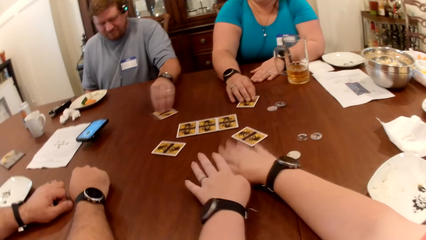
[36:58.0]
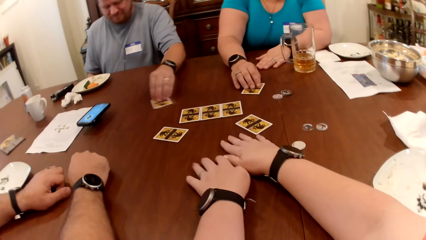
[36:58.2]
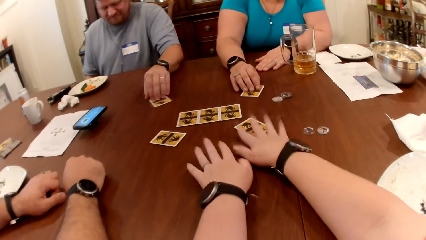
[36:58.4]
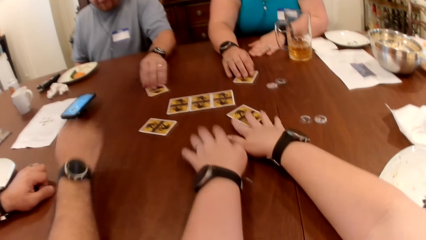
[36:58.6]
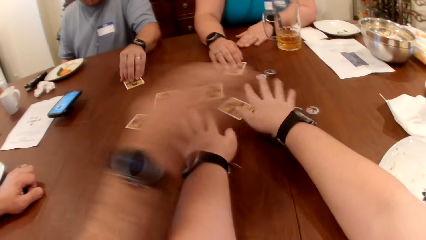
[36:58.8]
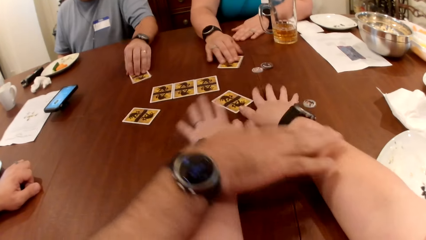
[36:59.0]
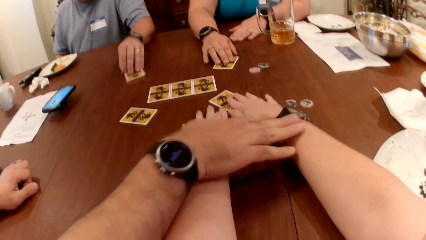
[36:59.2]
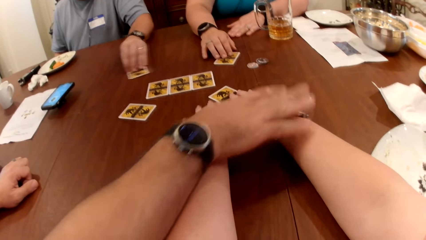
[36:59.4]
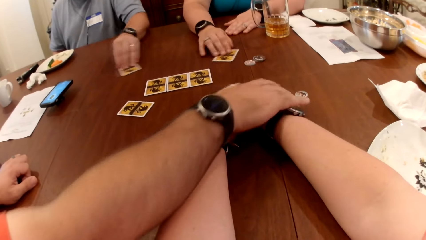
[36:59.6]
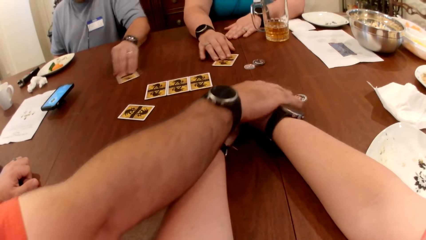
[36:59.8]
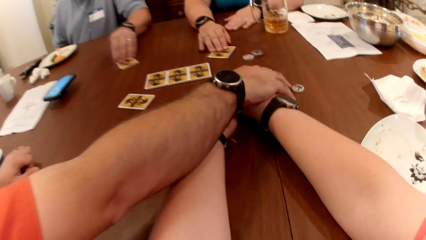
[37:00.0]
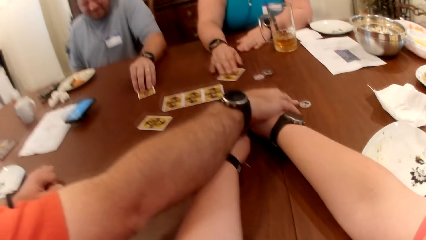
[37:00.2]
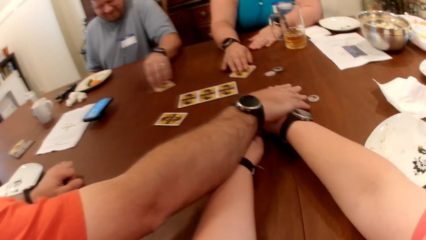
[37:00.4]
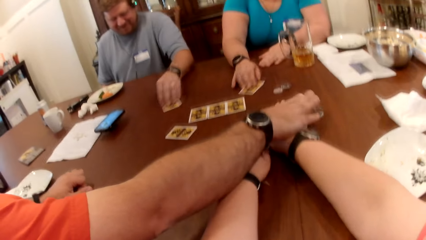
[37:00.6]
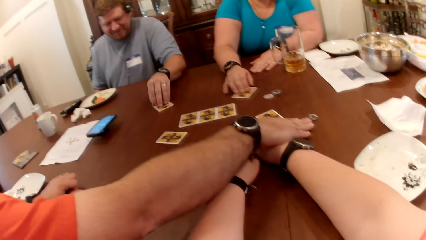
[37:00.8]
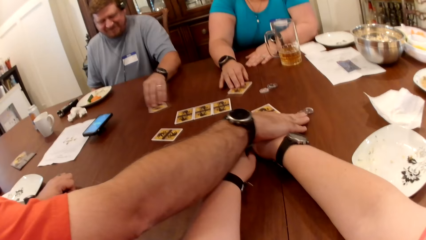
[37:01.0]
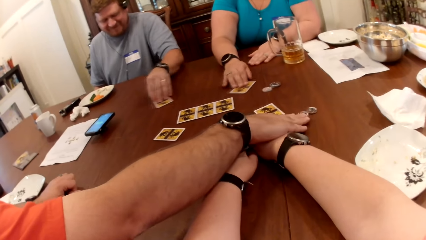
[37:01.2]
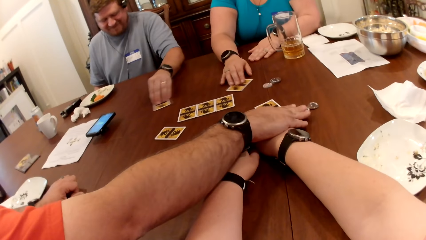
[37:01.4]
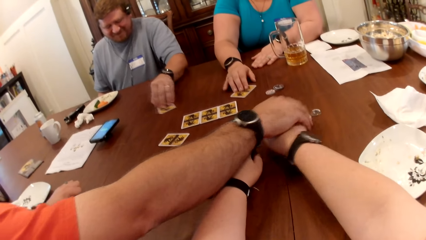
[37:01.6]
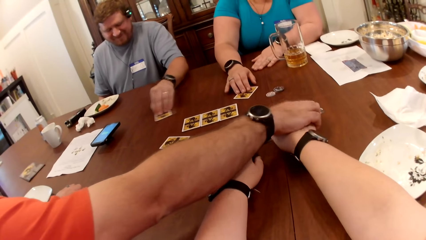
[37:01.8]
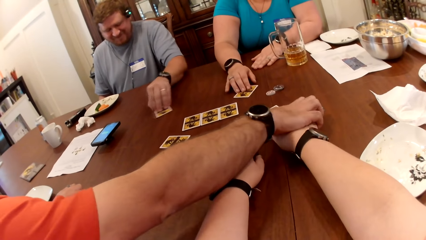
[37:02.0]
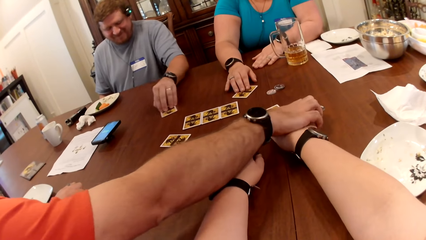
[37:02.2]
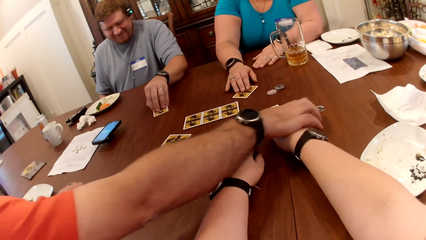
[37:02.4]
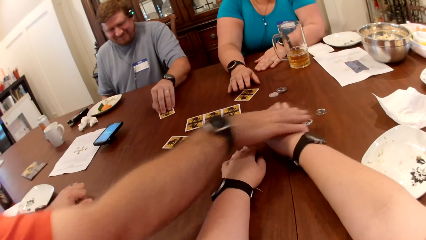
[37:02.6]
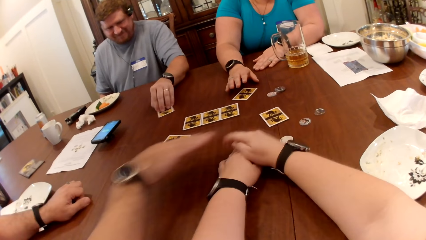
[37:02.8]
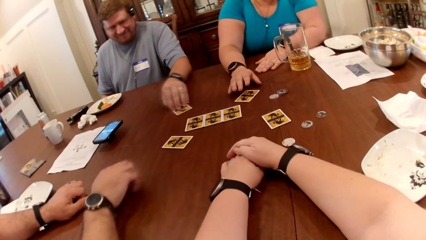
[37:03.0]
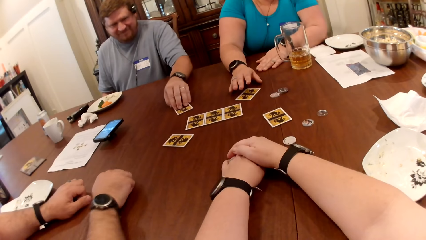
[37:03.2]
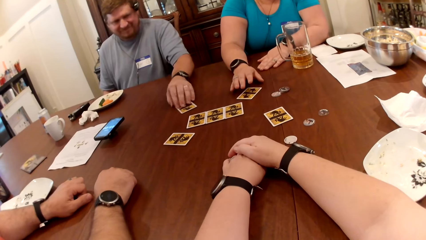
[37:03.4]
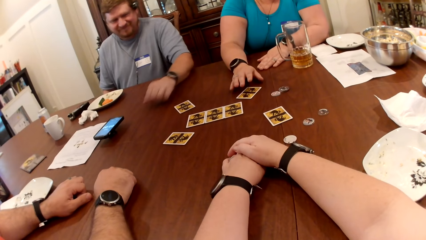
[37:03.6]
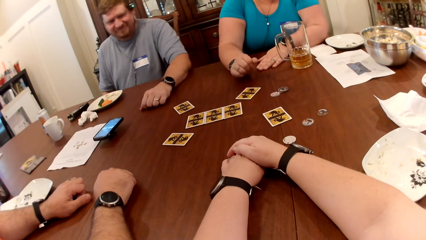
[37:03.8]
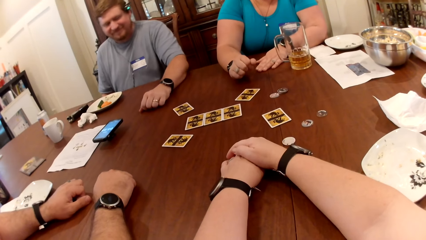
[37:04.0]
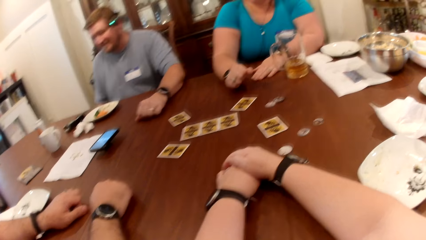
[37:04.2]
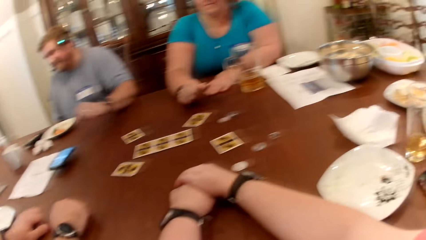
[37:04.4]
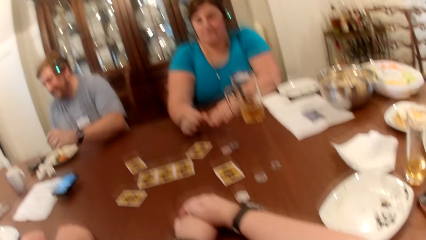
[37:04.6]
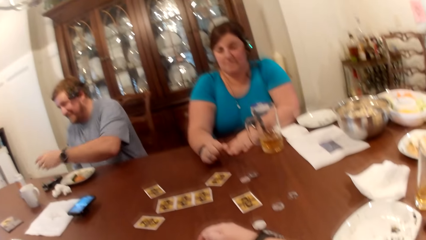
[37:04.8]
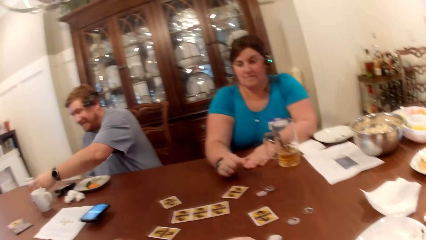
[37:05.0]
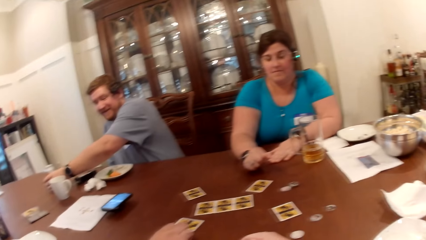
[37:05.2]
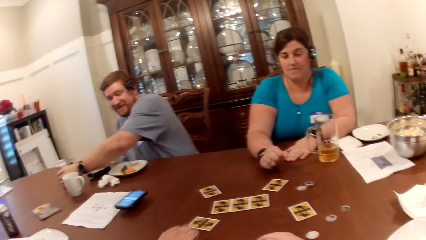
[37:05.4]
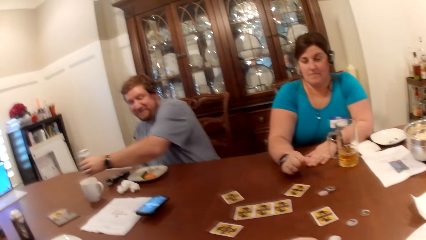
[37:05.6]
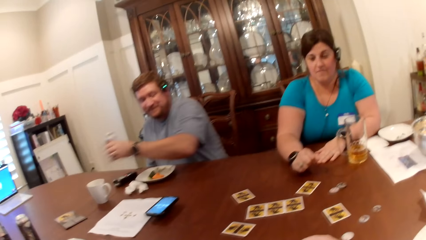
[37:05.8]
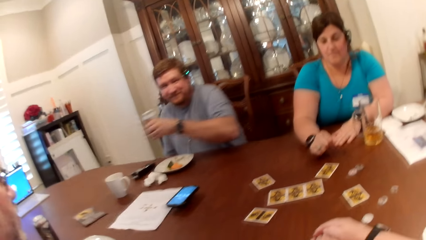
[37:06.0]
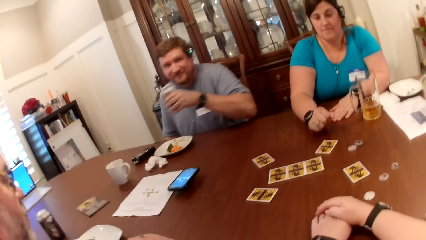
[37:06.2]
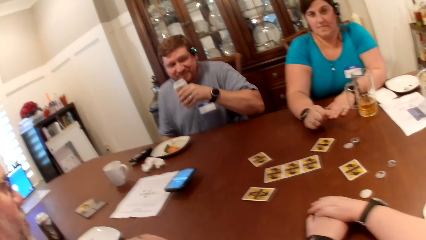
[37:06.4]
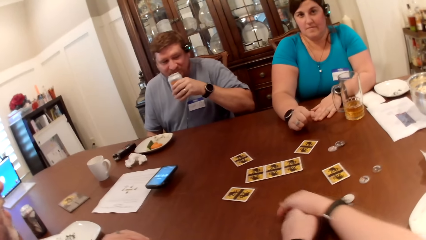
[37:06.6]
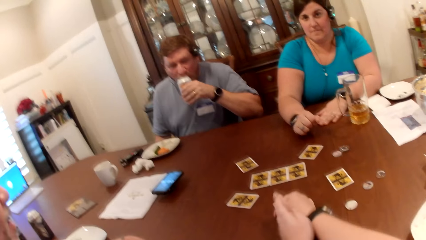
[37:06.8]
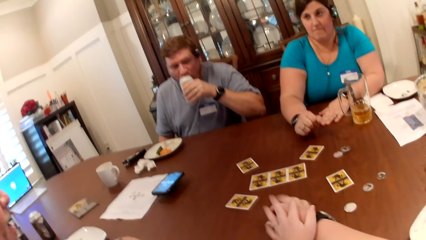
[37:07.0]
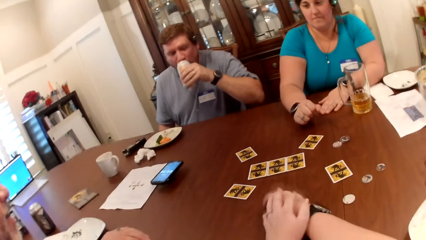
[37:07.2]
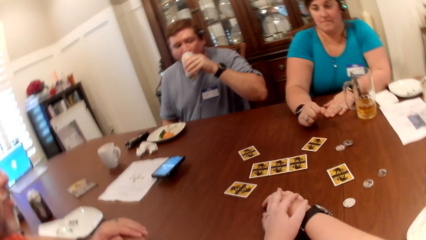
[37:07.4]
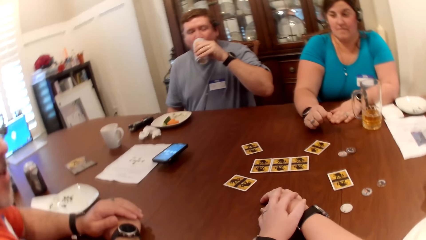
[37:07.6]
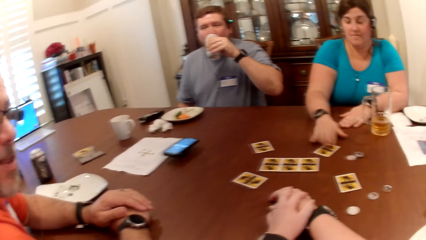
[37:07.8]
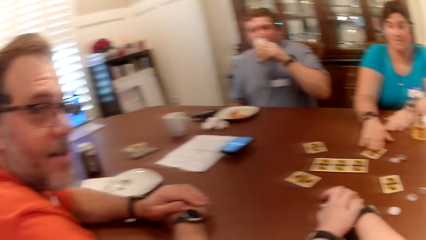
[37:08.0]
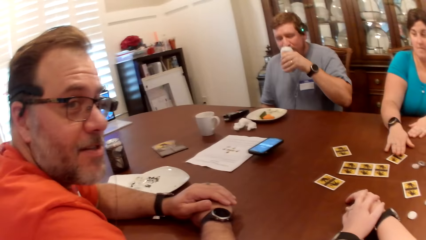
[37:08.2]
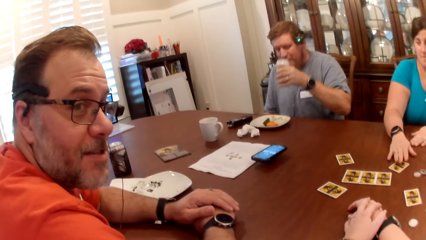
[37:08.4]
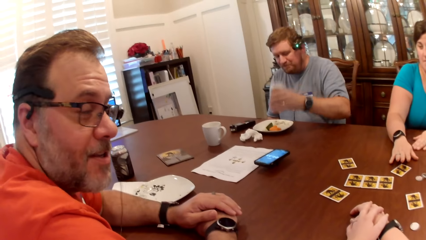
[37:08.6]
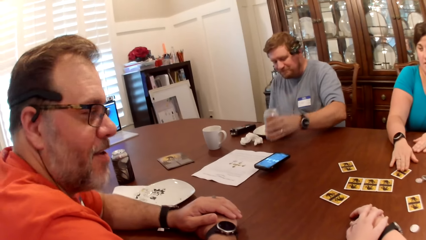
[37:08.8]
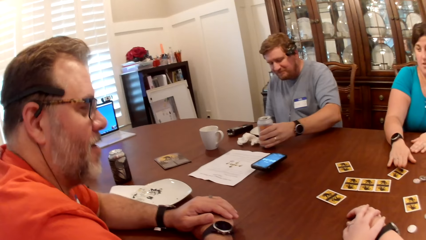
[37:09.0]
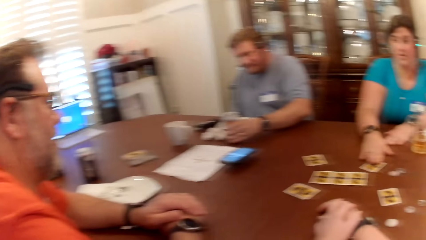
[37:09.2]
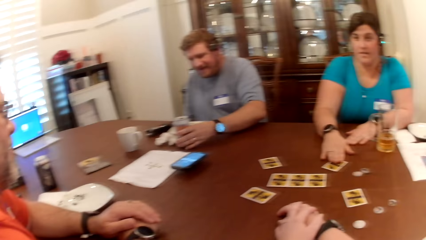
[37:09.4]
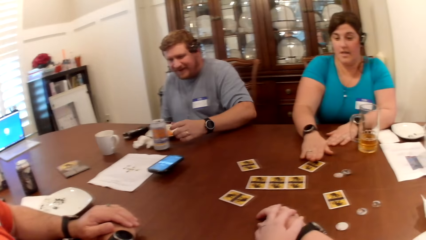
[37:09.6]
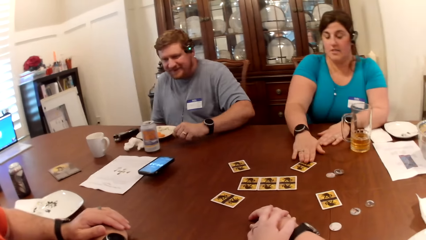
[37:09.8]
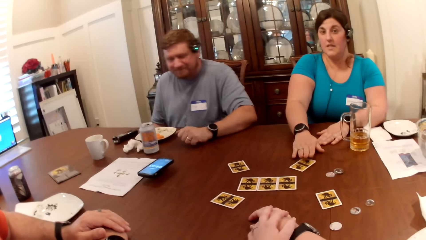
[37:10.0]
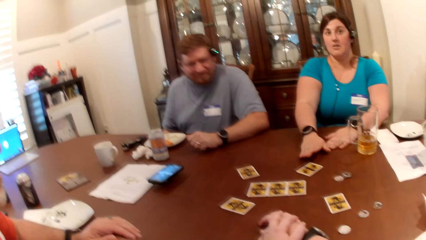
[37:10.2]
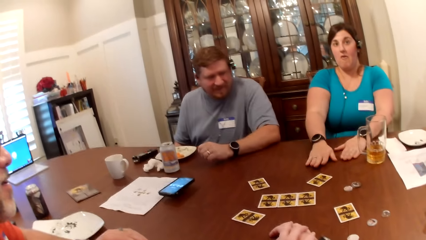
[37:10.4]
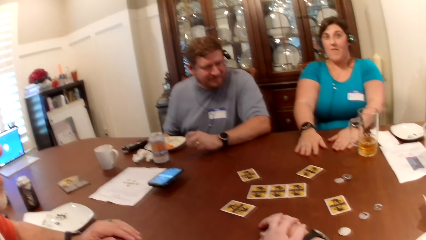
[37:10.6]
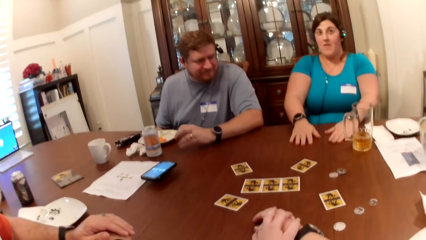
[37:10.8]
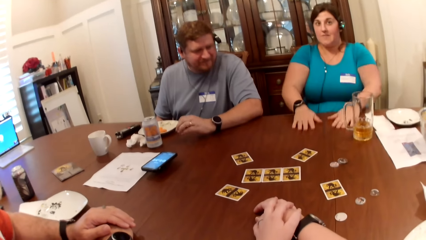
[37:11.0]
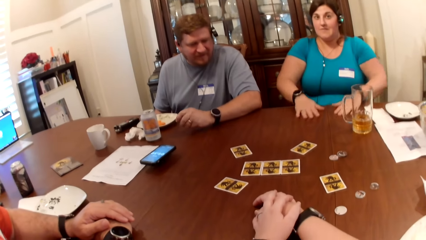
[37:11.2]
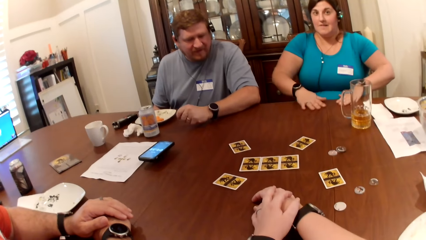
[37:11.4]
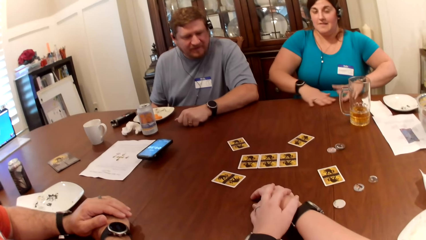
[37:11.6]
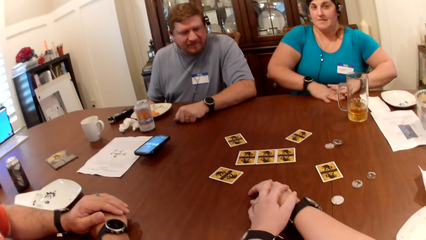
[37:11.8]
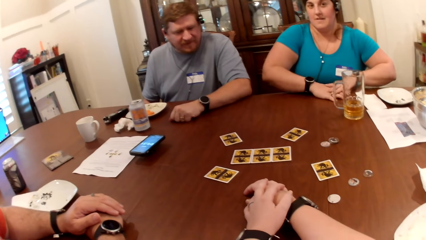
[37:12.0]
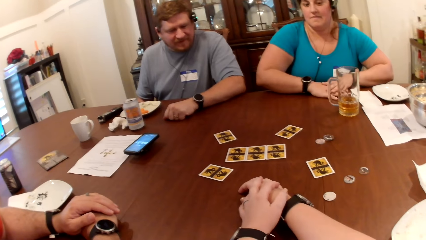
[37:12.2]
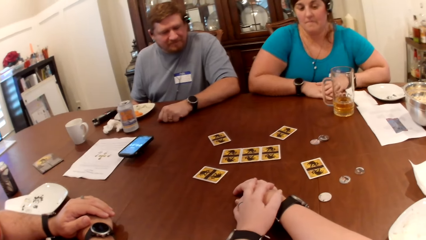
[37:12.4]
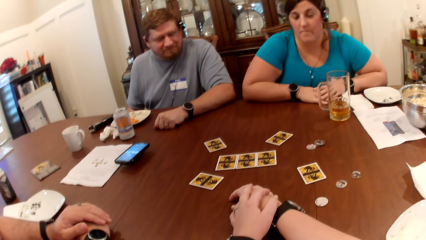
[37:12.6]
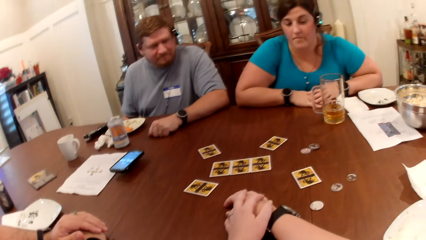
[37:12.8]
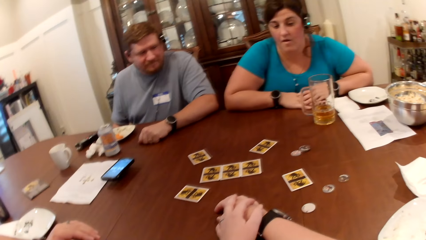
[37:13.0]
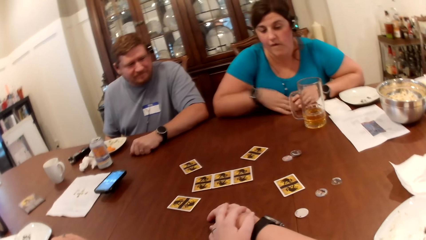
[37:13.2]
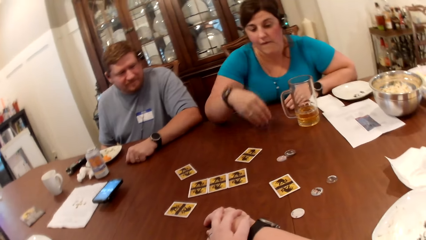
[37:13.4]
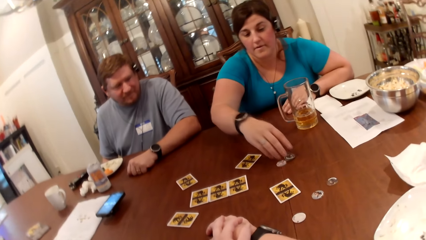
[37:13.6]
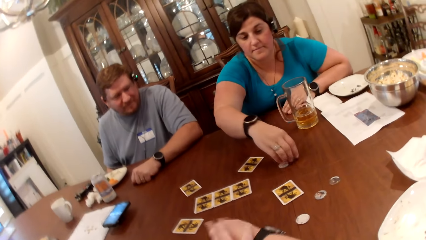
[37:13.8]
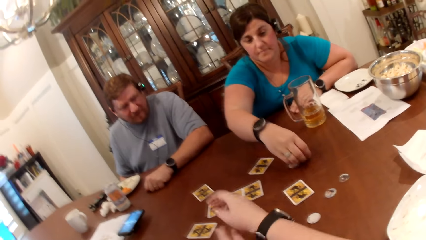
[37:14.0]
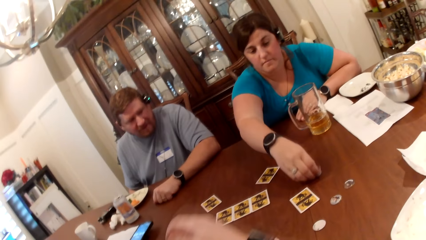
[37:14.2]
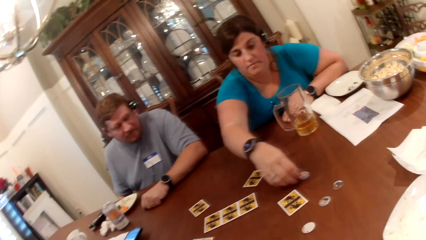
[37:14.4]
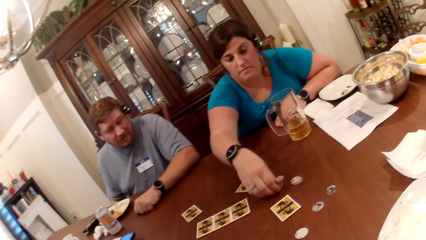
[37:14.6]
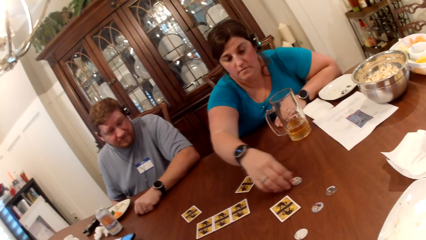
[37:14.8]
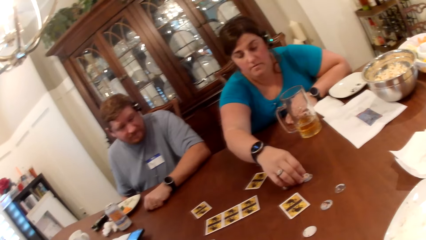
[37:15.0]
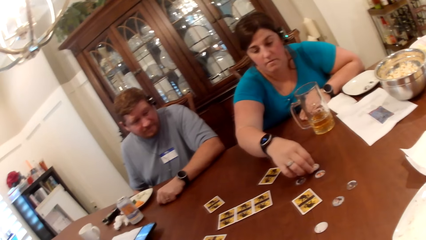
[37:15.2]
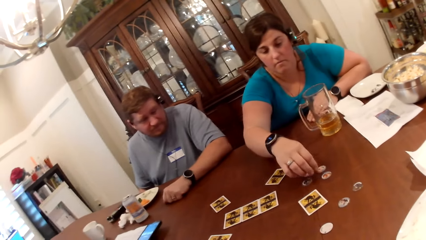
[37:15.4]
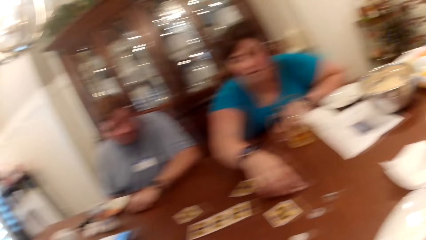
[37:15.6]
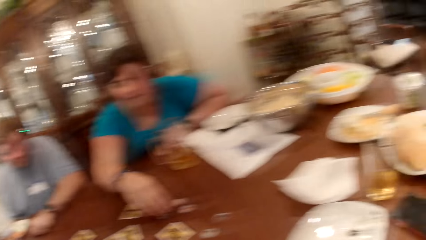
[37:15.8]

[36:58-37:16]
The camera wearer touches the table with her right hand. She touches the table with her left hand. She touches it again. She touches the card on the table with her right hand. A man touches the hands of the camera wearer with his right hand. The camera wearer touches the table with both hands. She touches the card on the table with her right hand. She touches the table with her left hand. The man touches a token on the table with his right hand. The camera wearer drops her right hand on the table. The man drops his right hand on the table. Another man drops his left hand on the table. He picks up a can of beer from the table with his left hand. He interacts with the camera wearer, the first man and a woman at the table. He drinks from the can of beer with his left hand. The first man interacts with the camera wearer, the other man and the woman at the table. The camera wearer moves both hands on the table. The woman touches the card on the table with her right hand. She taps the card on the table with her right hand. The other man drops the can of beer on the table with his left hand. He drops his left hand on the table. The camera wearer looks around. The woman moves both hands on the table. She rests her hands on the table. She arranges the tokens on the table with her left hand. The other man interacts with the camera wearer, the first man and the woman at the table. The woman plays the card.
